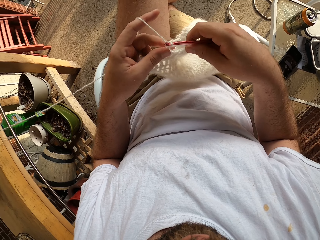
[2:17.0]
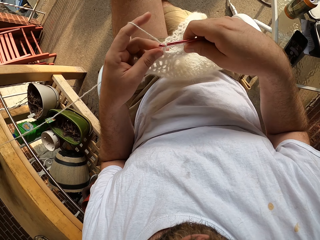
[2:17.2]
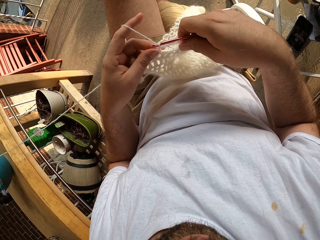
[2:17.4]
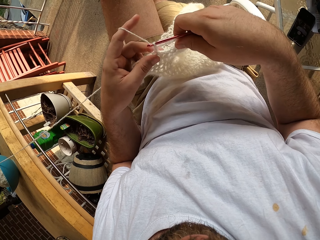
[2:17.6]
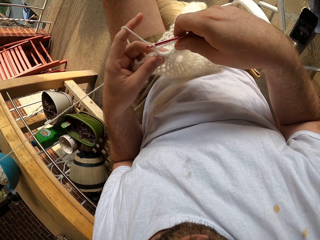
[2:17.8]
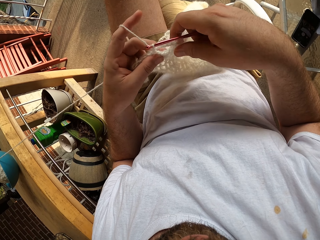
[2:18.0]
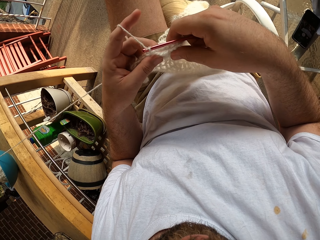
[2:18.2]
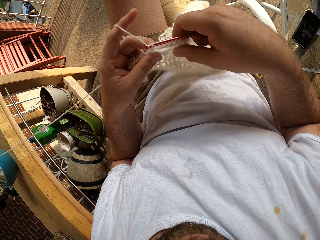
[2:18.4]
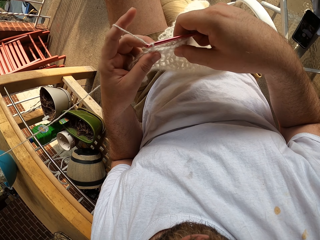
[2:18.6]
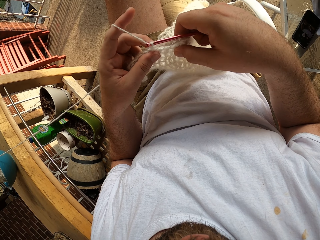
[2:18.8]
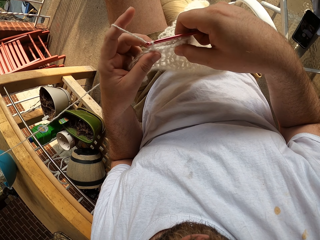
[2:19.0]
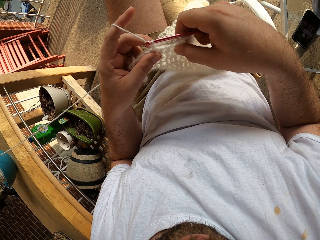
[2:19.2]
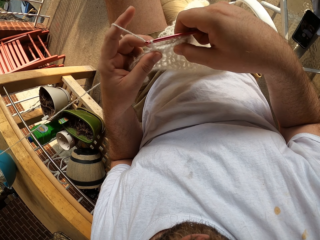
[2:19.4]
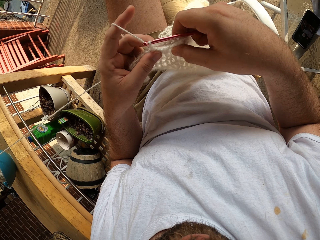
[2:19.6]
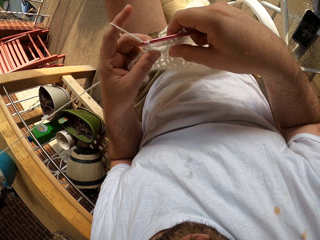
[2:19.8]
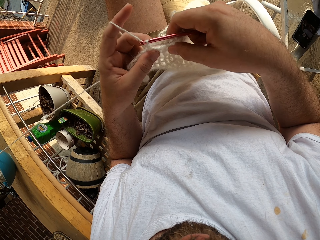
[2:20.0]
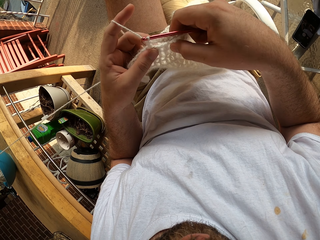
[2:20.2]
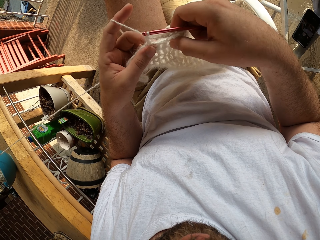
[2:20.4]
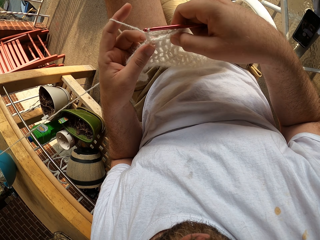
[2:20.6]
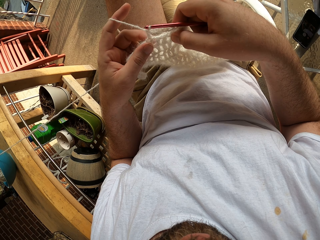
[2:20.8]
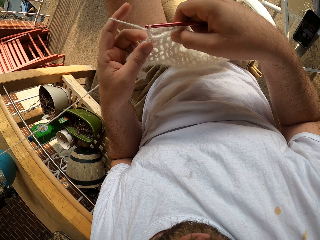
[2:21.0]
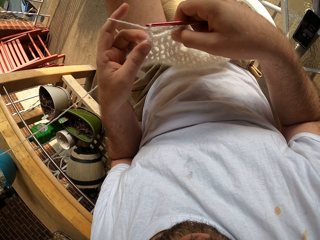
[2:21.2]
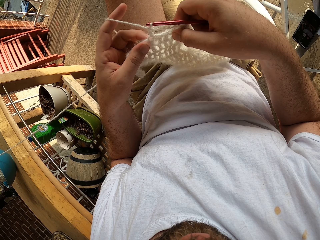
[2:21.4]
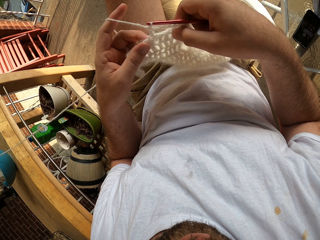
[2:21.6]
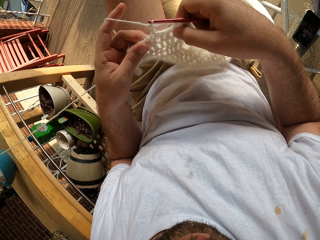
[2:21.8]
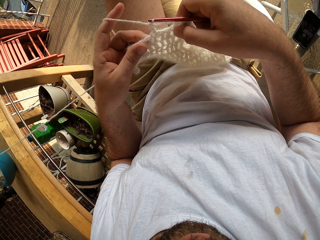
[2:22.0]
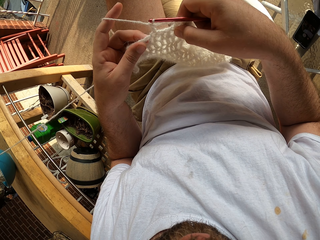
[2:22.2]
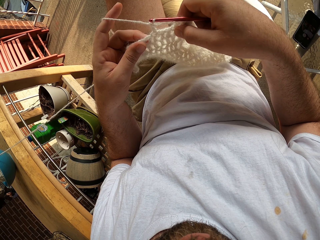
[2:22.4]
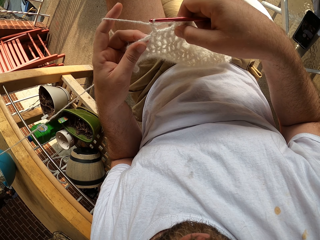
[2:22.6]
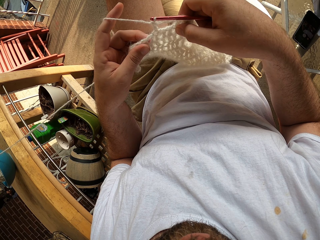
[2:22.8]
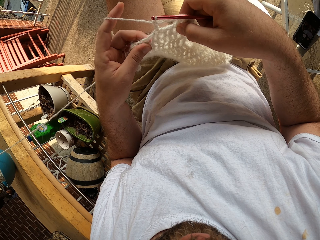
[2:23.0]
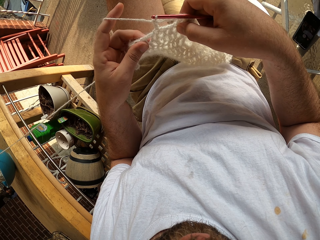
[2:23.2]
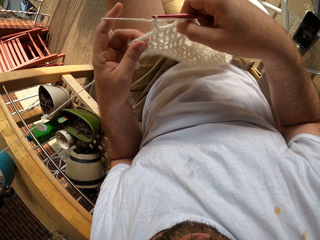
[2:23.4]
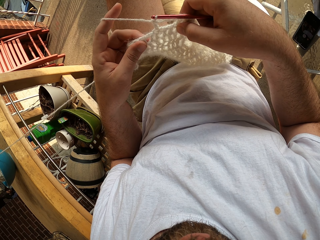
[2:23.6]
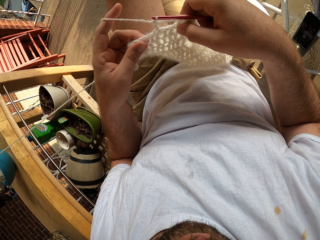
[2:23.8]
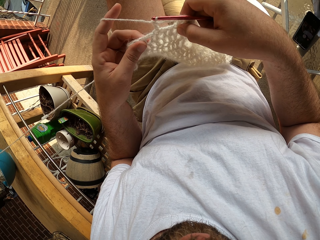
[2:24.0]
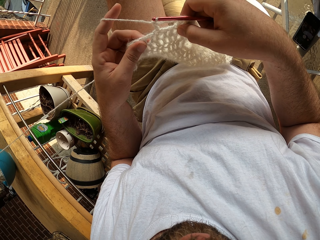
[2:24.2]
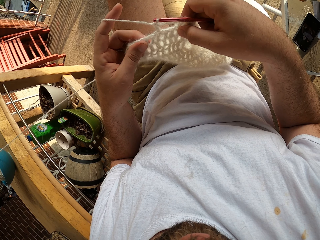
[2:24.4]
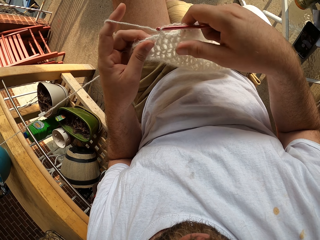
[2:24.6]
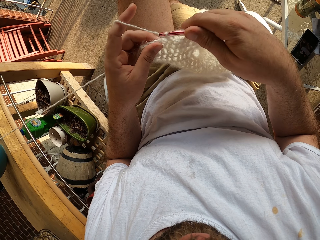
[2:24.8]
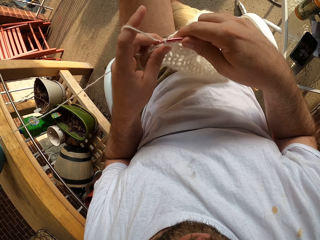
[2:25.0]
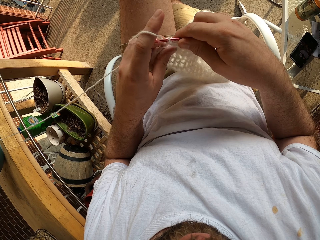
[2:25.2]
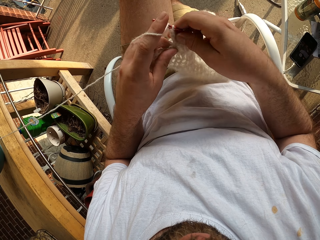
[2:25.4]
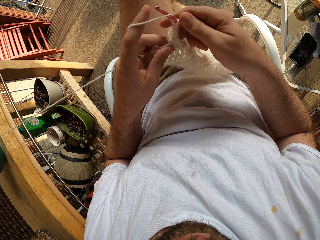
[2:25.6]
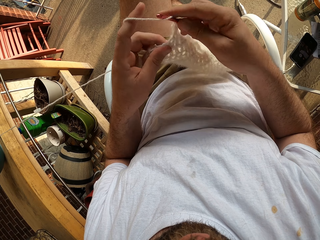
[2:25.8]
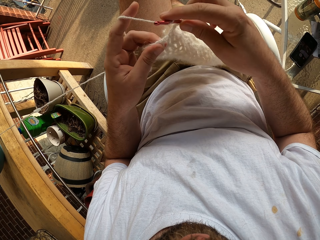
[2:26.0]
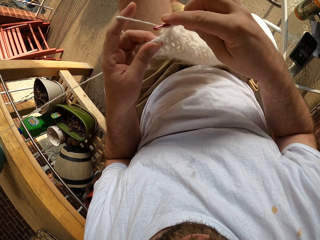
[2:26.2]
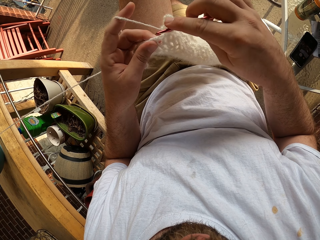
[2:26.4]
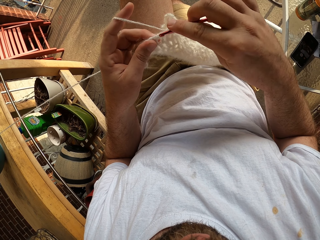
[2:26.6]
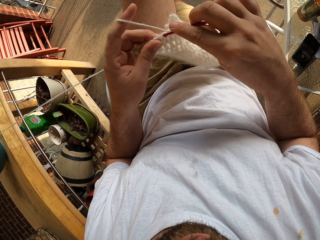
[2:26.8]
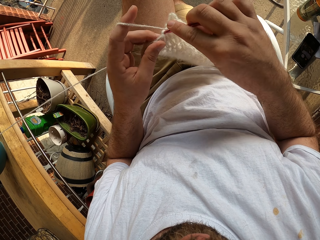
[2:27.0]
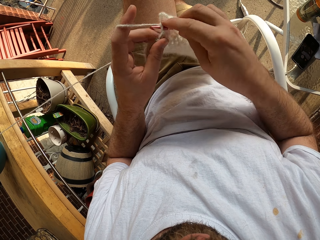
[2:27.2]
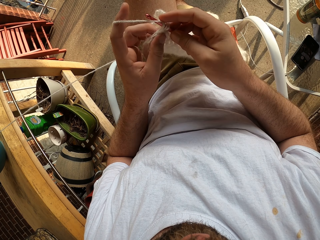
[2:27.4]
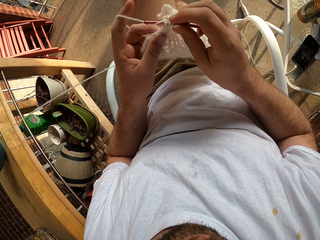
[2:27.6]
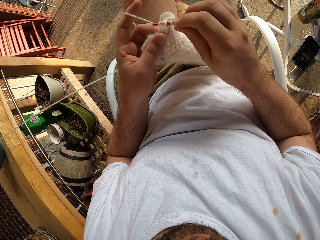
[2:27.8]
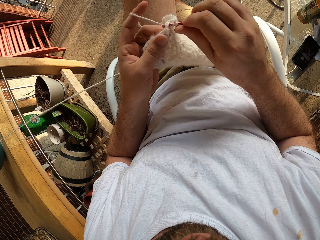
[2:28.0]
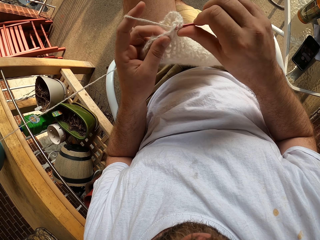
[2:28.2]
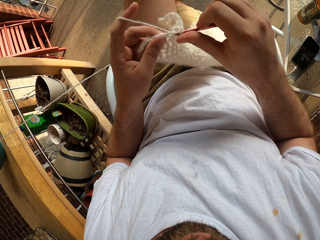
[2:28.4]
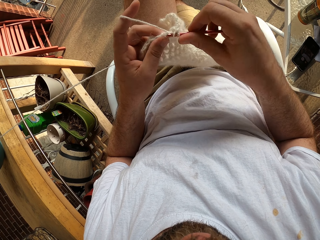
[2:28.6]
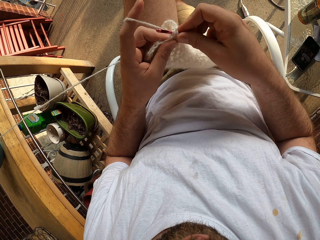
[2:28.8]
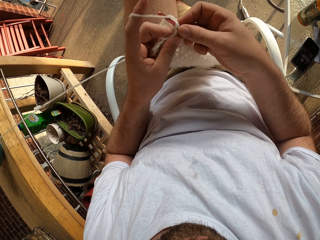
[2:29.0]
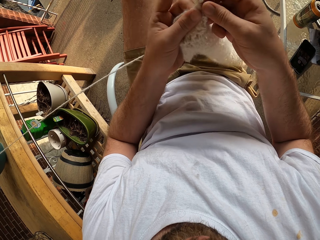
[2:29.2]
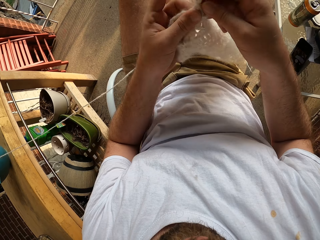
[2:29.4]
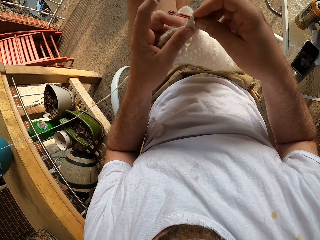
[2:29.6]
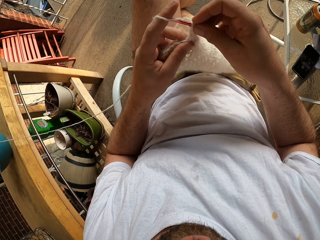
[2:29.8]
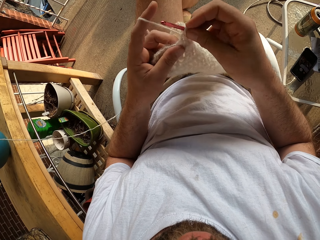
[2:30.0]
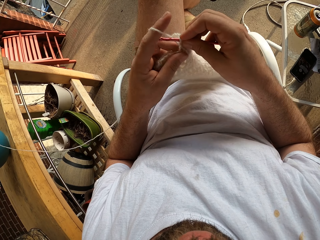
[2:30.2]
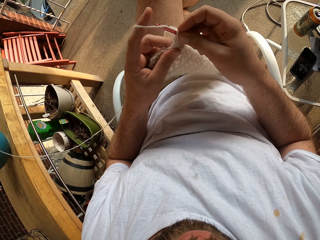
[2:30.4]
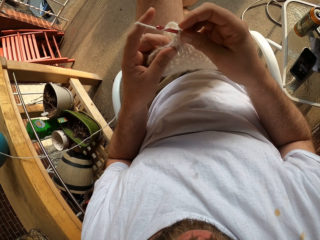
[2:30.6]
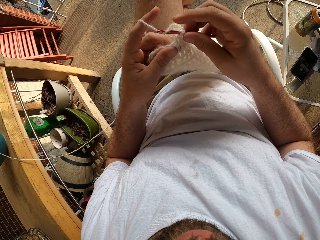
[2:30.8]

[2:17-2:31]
The camera wearer stretches the cloth. They slide the hook into the loop.

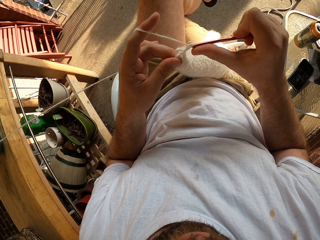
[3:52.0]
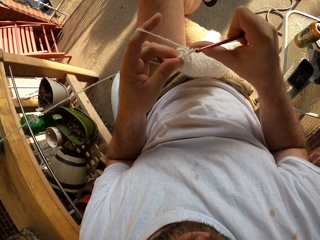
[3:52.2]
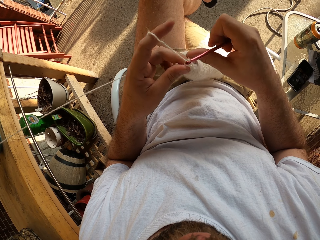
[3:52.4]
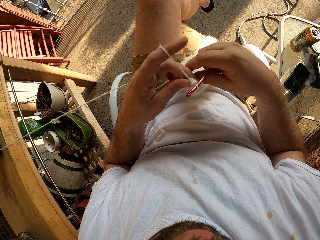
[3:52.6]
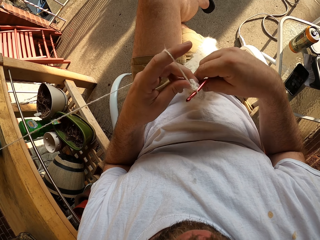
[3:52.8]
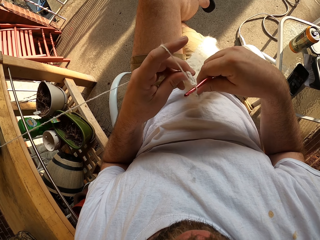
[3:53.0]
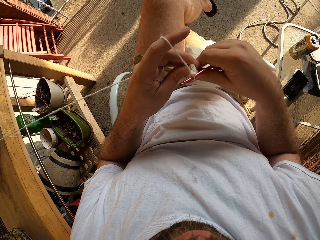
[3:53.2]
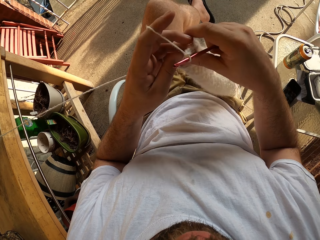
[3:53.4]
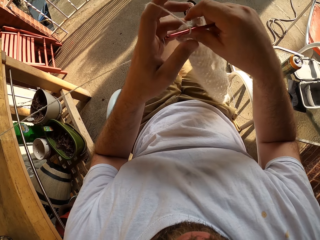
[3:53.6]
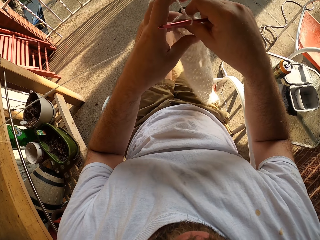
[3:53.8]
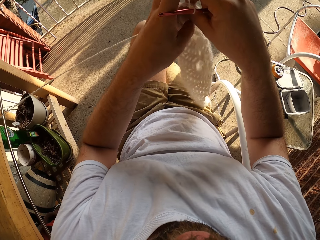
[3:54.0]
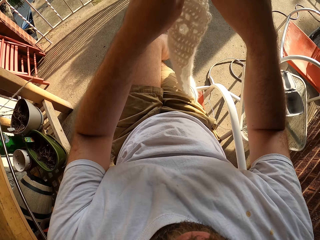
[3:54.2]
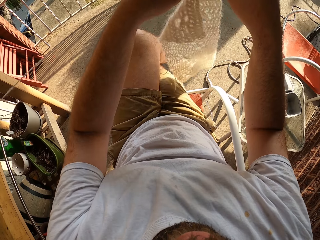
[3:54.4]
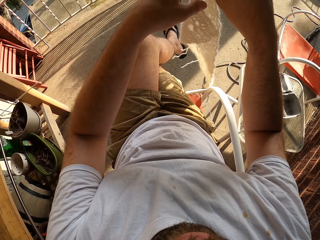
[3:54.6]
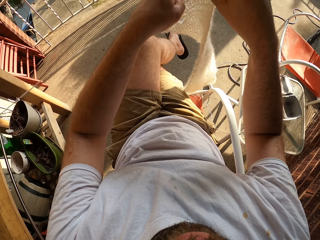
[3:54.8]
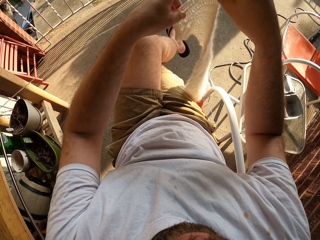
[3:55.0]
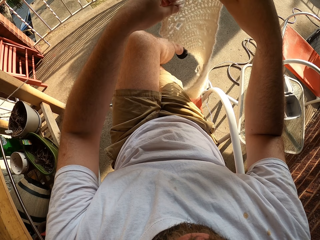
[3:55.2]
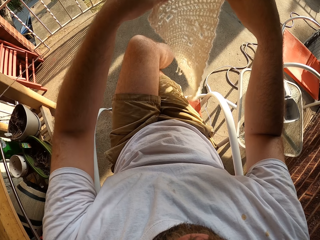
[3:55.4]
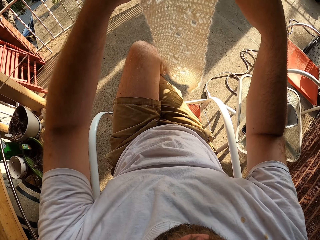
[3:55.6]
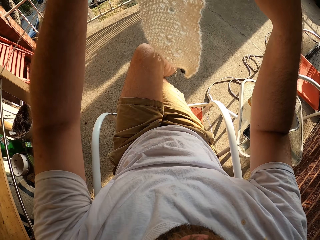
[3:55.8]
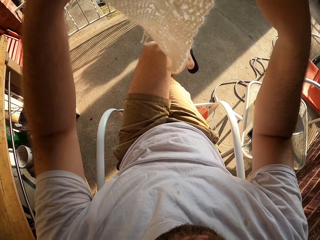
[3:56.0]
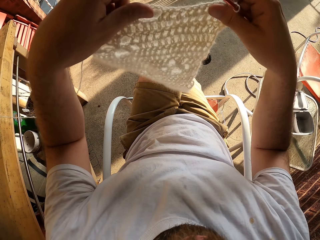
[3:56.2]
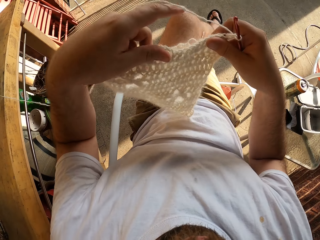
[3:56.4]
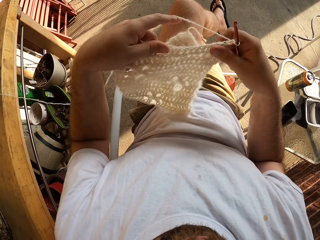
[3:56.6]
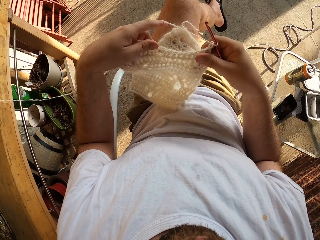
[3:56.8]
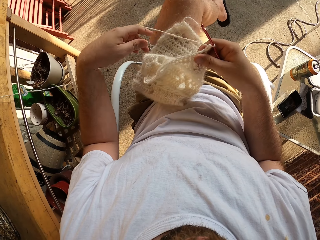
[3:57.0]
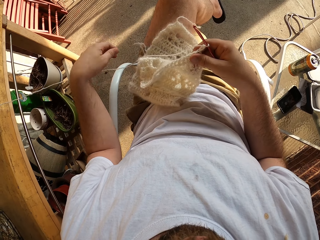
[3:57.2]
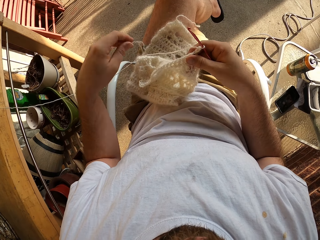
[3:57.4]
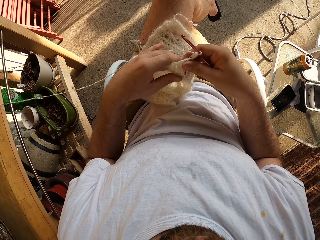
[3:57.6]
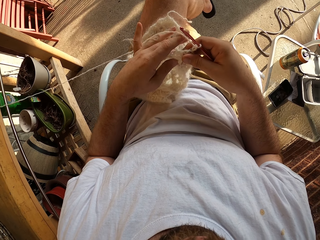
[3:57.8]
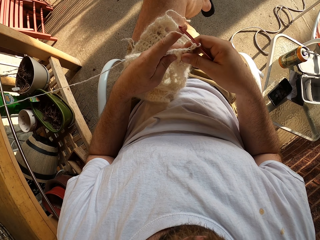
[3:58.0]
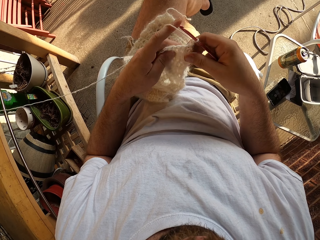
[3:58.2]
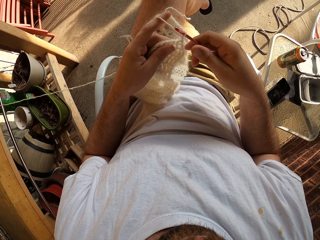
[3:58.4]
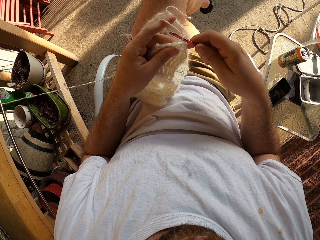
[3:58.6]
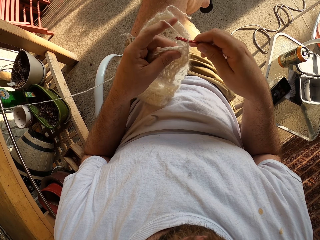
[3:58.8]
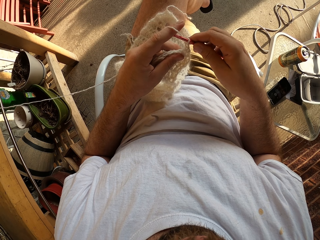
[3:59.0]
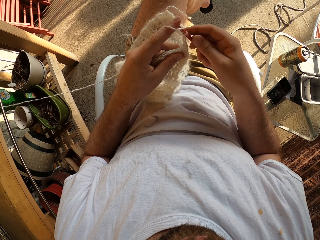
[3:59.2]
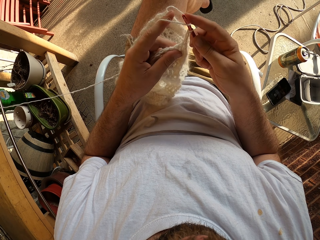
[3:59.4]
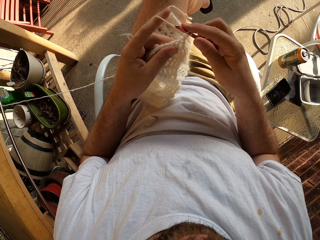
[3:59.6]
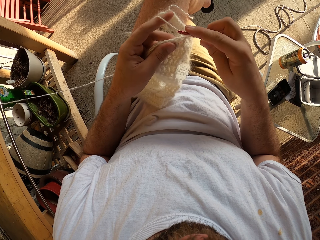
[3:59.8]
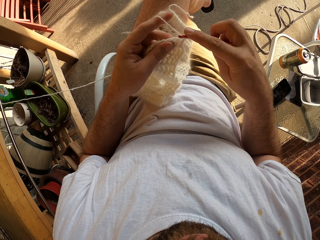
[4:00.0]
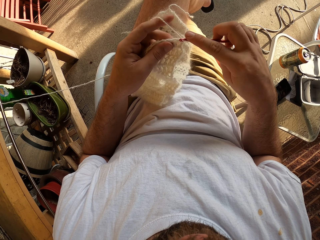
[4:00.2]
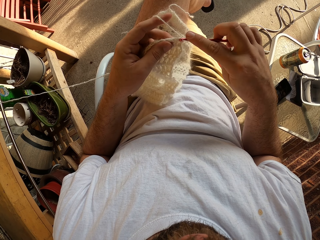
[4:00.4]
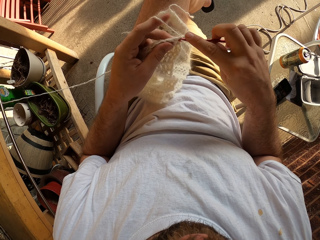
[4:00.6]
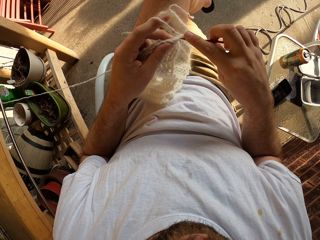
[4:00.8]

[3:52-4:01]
The camera wearer turns the fabric. She lifts up the cloth. She places the fabric on her lap. She slides the hook into the loop. She crochets the fabric with the crochet hook and yarn.
